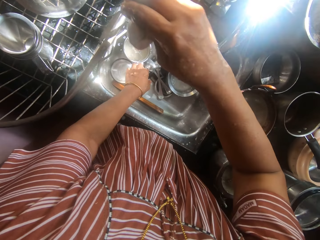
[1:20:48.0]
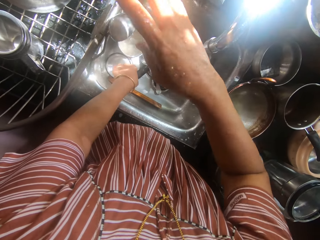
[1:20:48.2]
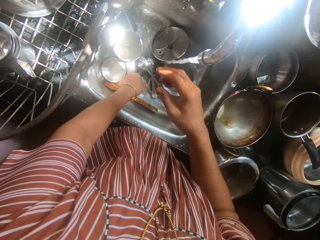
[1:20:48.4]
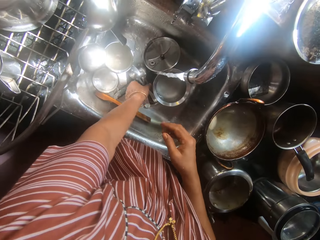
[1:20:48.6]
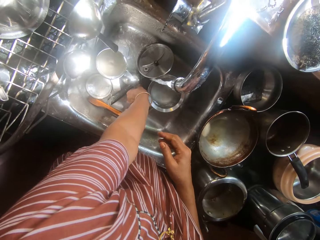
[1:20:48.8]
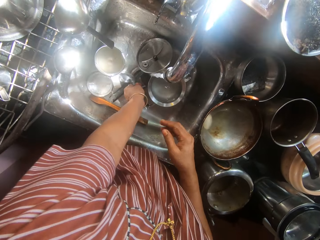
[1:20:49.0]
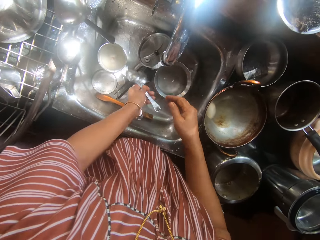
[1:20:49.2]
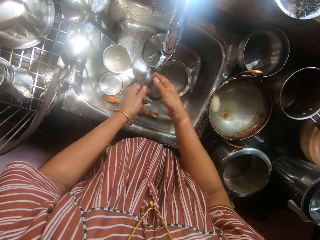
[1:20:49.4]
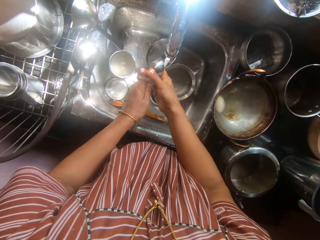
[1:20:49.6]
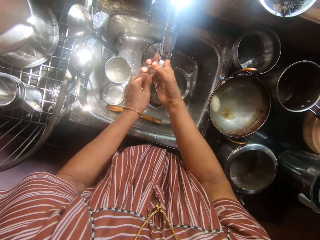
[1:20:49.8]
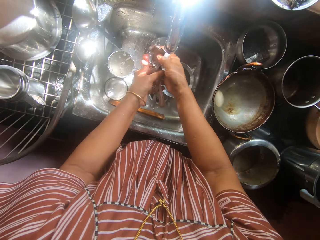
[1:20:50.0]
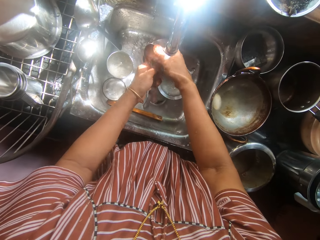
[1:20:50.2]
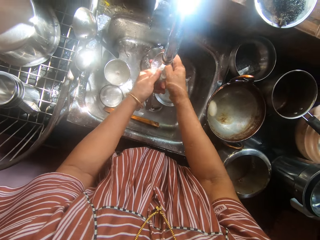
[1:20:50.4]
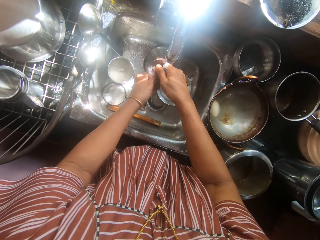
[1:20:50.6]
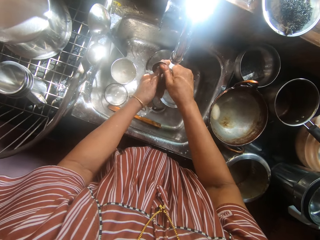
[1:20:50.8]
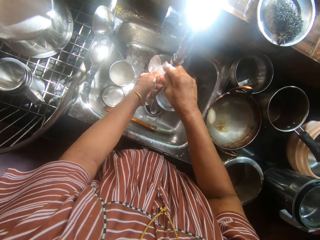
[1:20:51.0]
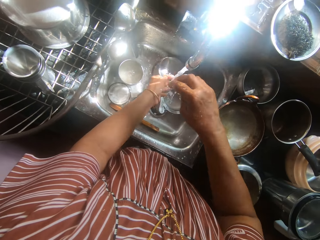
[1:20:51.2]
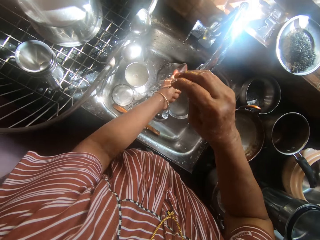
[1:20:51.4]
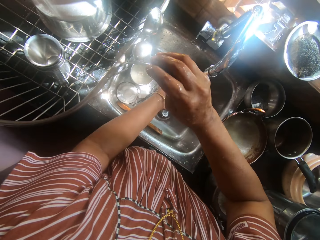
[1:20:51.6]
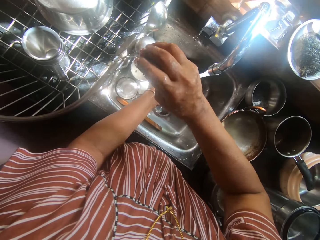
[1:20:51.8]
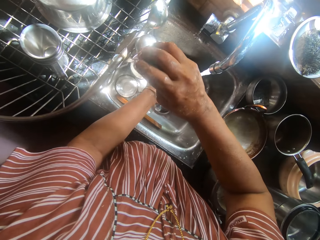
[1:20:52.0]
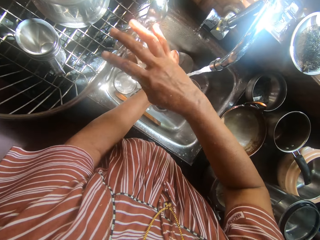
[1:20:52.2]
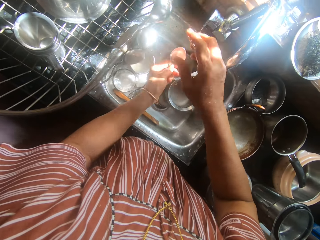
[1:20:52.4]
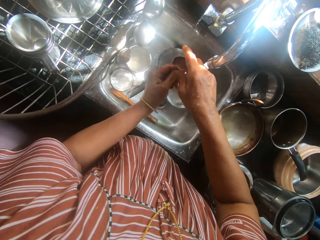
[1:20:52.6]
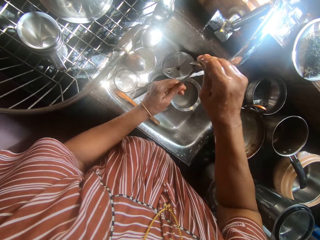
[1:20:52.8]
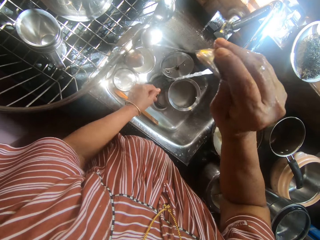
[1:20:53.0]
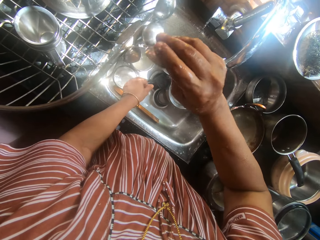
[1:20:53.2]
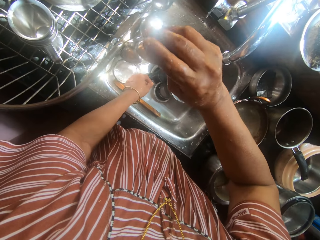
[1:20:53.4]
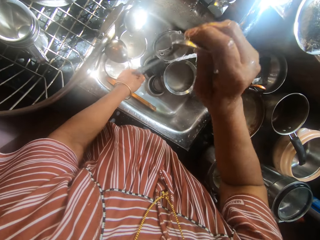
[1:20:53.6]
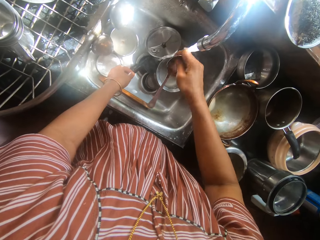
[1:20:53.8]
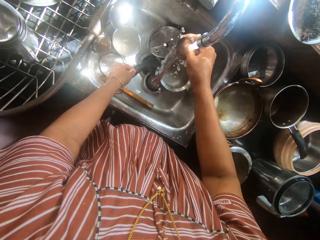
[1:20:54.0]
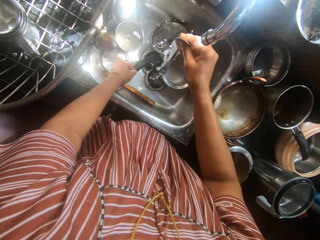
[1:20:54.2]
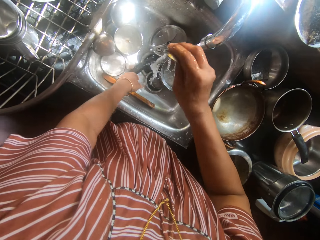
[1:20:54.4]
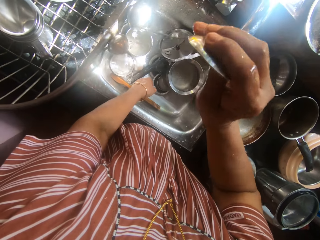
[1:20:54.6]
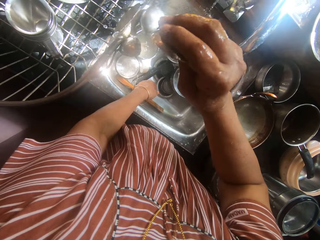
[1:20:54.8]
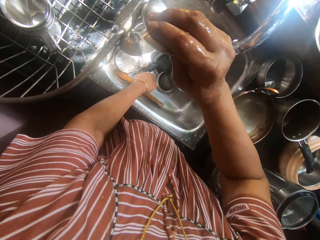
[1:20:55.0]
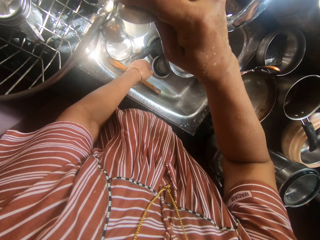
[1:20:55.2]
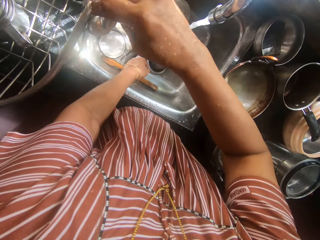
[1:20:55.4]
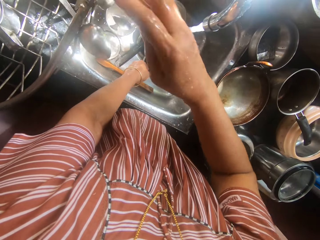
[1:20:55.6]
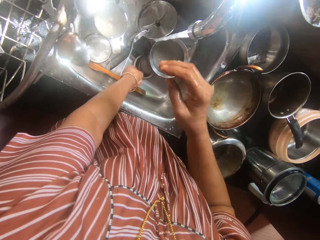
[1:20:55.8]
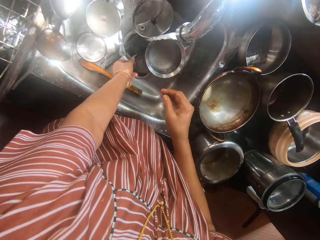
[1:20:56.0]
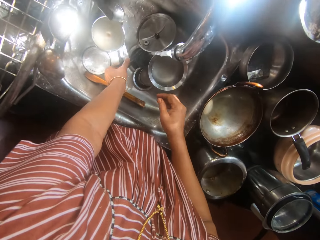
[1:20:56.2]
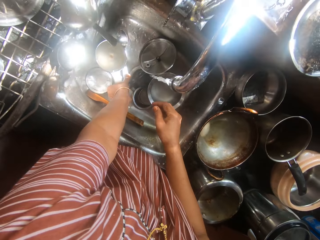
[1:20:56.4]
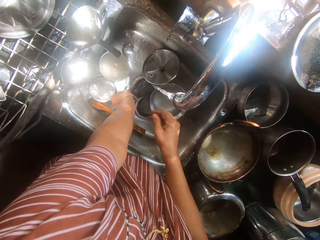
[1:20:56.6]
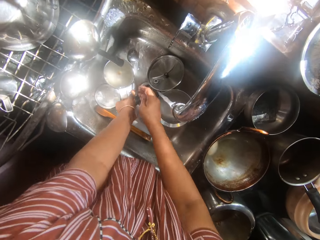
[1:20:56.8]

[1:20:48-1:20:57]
The camera wearer drops the spoon on the plate rack with her right hand. She picks up a spoon. She rinses the soap off the spoons with both hands. She drops the first spoon on the plate rack with her right hand. She touches the second spoon on the plate rack with her right hand. She puts the spoon in the utensils tray. She rinses the second spoon with her right hand. She drops the second spoon on the plate rack with her right hand. The second spoon falls from her right hand.

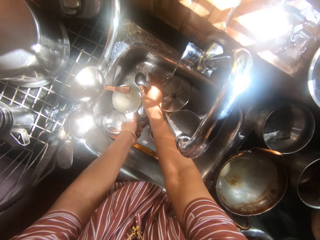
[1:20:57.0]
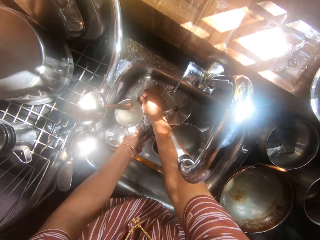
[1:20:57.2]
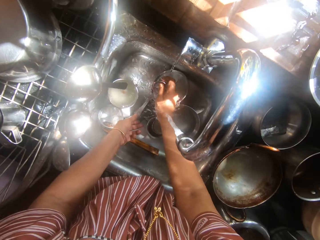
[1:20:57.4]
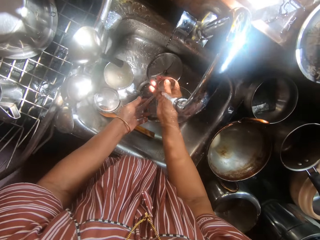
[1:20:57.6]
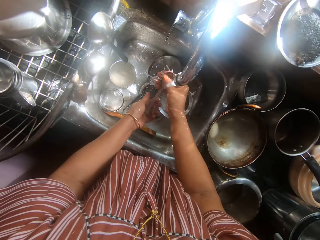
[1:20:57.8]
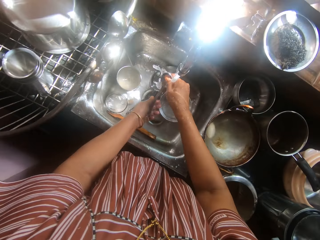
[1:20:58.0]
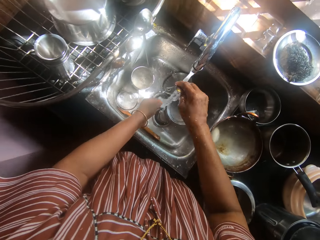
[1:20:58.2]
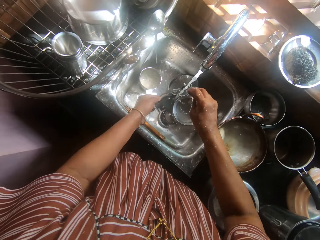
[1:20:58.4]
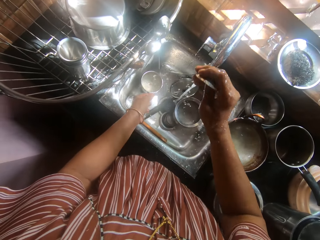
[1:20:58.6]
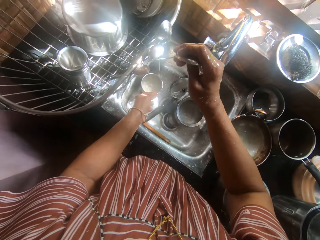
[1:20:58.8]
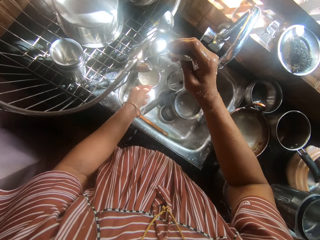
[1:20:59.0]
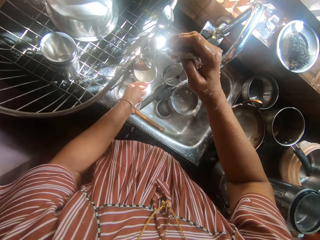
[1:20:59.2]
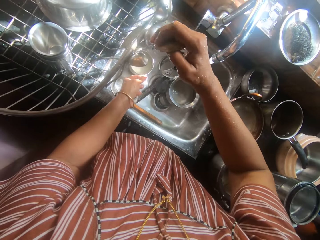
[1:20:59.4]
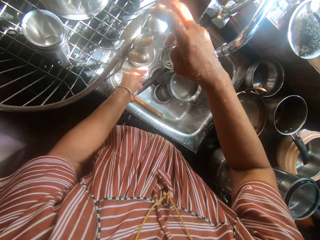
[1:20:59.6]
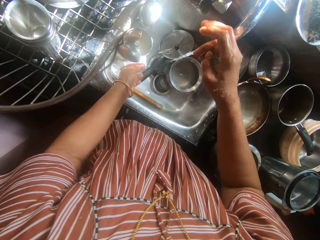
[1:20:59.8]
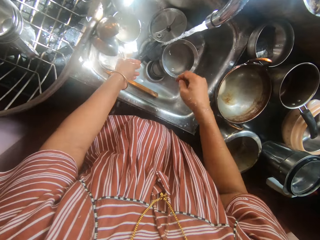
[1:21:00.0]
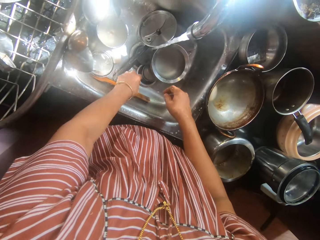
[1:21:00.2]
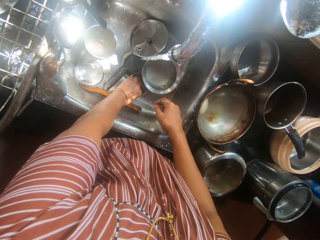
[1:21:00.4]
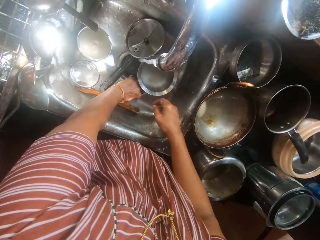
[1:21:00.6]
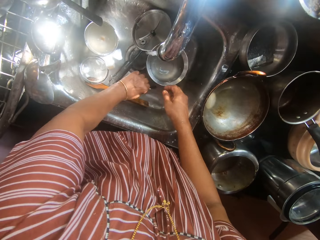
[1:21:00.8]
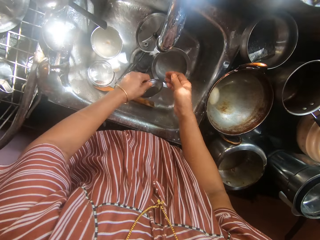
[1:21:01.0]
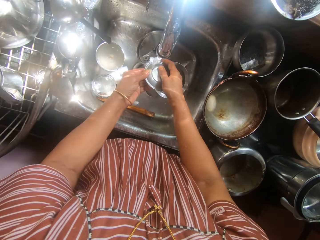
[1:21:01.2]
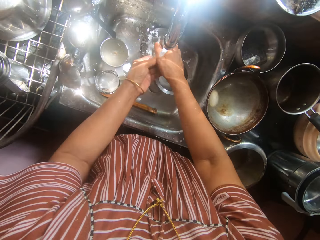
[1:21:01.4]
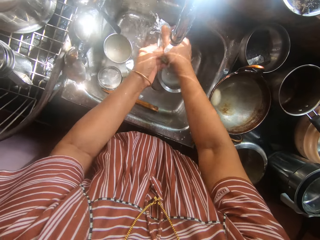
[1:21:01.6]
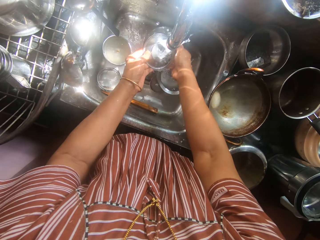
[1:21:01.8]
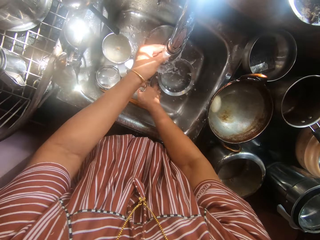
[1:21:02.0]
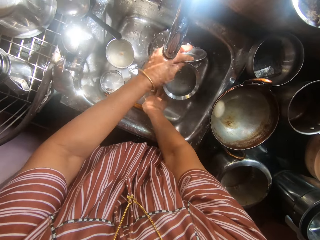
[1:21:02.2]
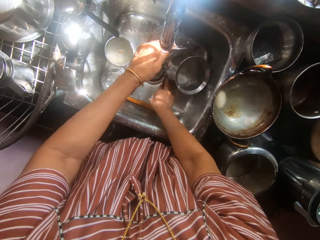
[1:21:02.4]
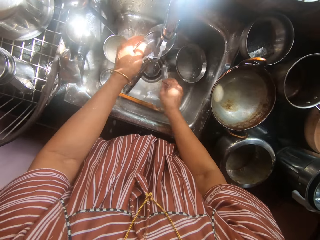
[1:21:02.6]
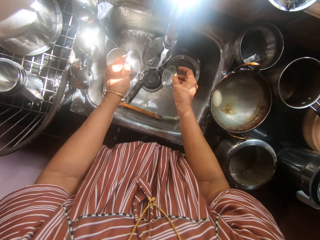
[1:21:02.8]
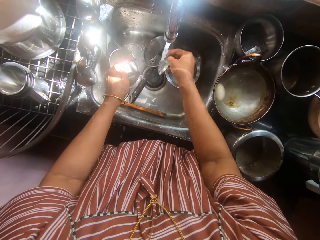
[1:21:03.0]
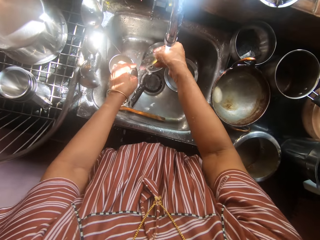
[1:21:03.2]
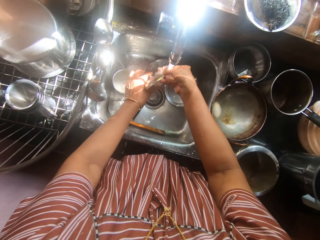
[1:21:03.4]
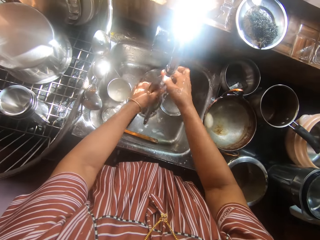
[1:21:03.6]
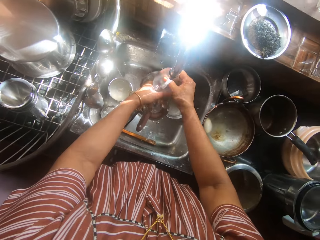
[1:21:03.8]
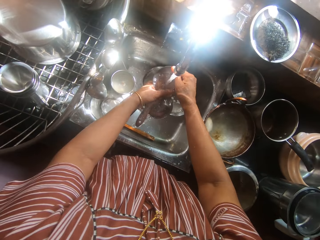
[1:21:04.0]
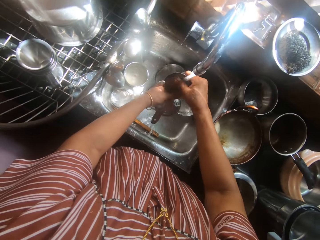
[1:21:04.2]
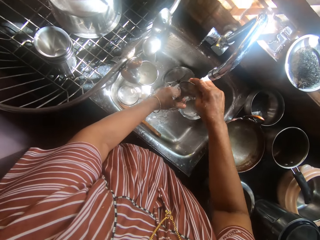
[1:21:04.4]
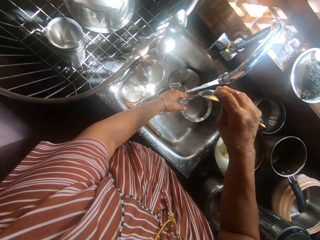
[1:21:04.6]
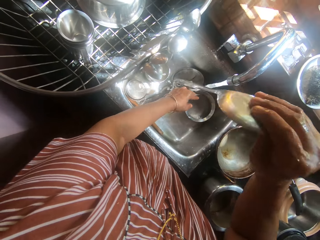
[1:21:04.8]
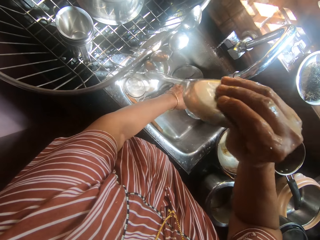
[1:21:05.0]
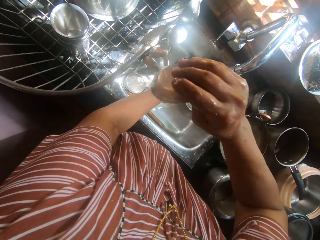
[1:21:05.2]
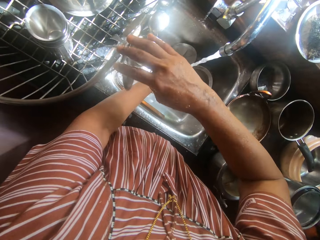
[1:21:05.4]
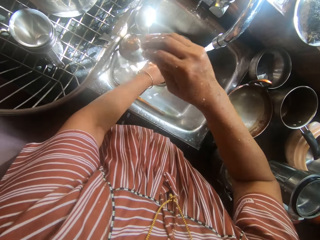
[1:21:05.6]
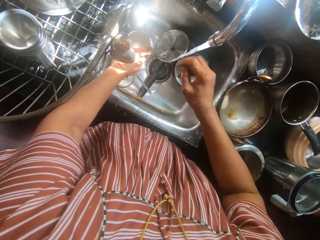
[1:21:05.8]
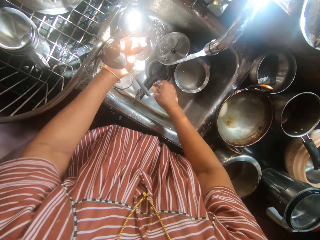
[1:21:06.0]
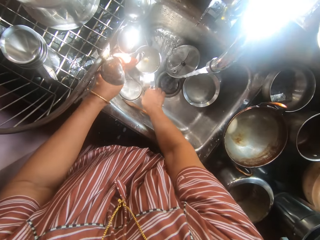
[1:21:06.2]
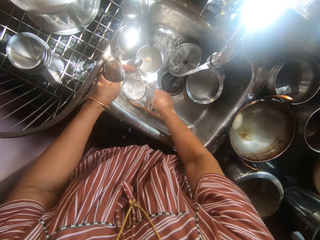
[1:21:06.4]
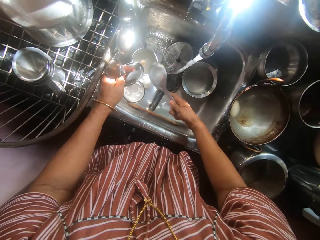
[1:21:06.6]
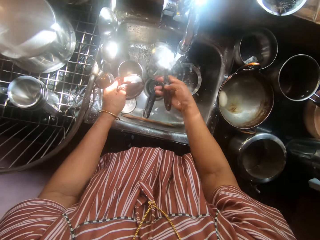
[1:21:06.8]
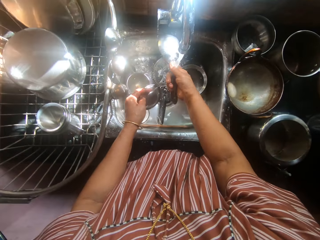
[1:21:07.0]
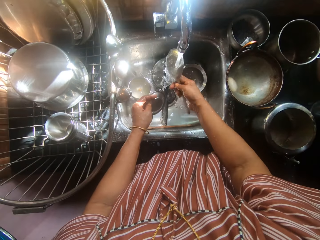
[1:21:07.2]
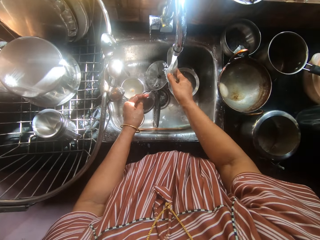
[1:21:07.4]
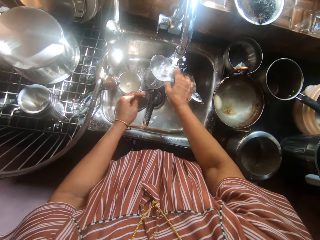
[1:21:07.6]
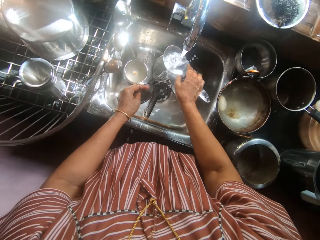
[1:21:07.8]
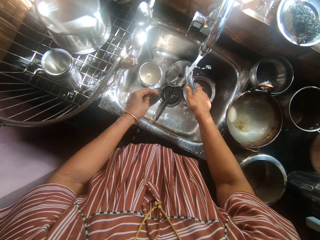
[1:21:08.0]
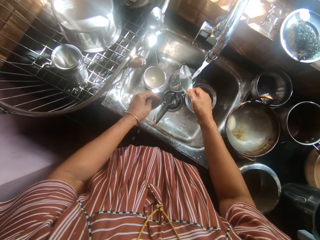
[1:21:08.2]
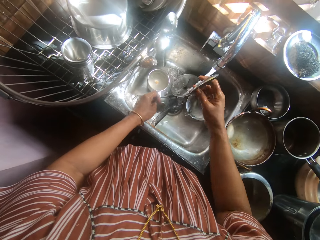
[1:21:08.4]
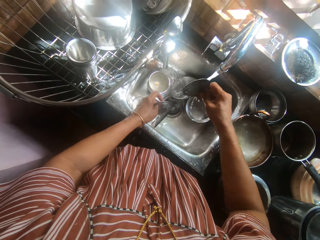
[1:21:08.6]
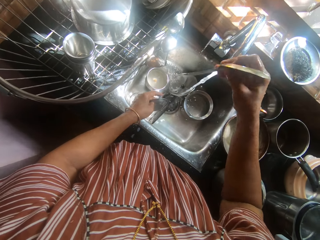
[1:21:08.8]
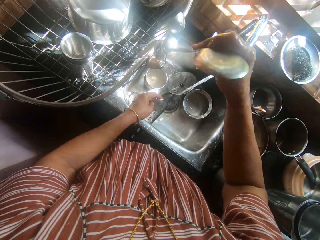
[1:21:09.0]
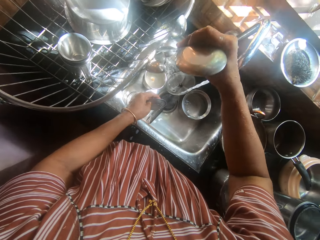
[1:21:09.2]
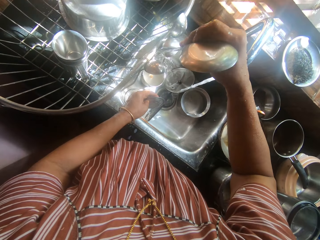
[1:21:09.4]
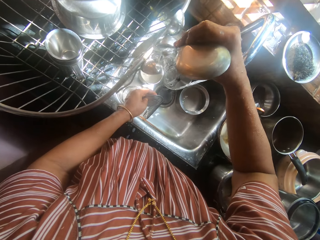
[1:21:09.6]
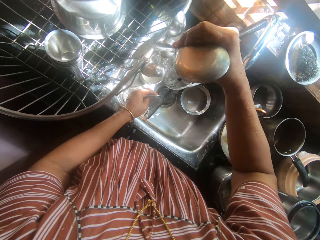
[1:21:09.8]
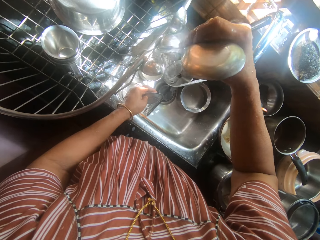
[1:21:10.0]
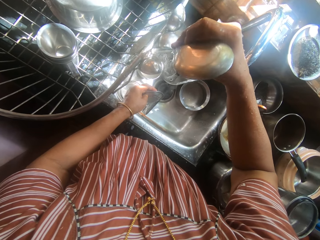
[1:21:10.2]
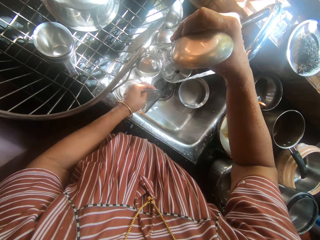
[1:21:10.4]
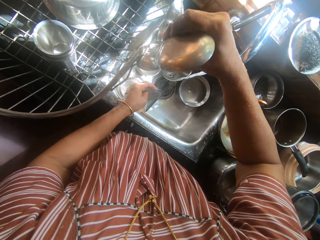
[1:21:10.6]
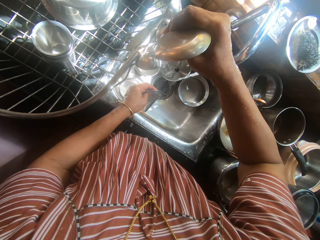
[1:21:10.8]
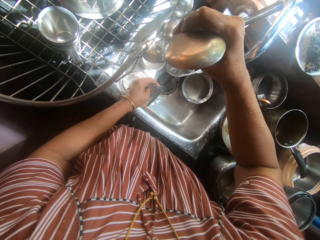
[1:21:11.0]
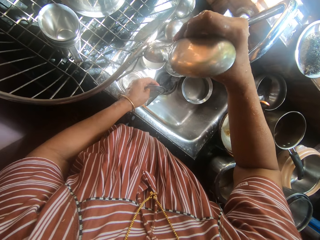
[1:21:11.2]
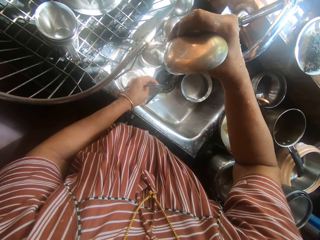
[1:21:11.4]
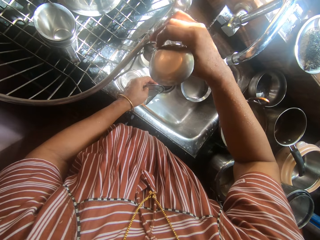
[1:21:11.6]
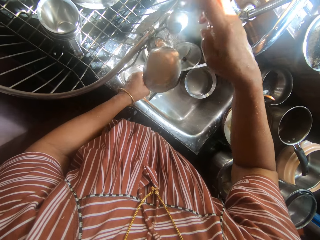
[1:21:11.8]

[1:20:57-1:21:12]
The camera wearer picks up the fallen spoon with her right hand. She rinses the fallen spoon with both hands and puts the spoon in the utensils tray. She picks up a lid or plate with her left hand. She rinses the lid with both hands. She picks up a big spoon with her right hand. She rinses the big spoon with both hands. She drops the big spoon on the plate rack with her right hand. She picks up a spoon, cleans the spoon and puts the spoon in the utensils tray.
